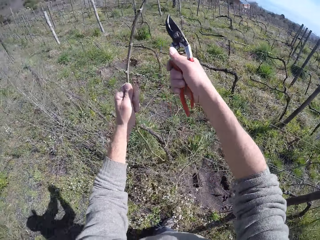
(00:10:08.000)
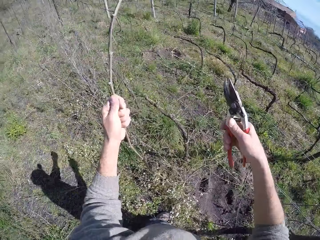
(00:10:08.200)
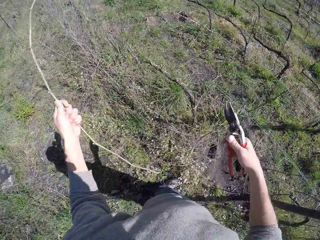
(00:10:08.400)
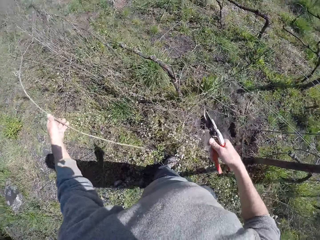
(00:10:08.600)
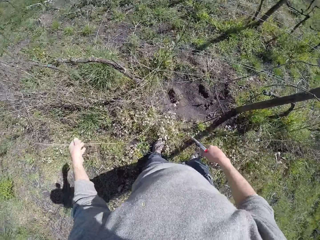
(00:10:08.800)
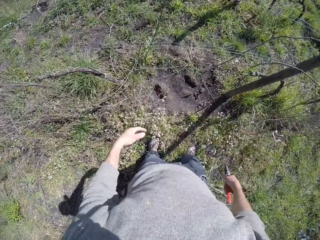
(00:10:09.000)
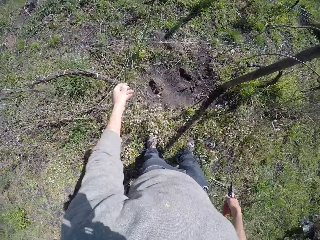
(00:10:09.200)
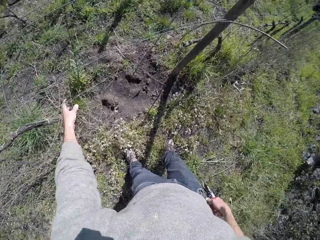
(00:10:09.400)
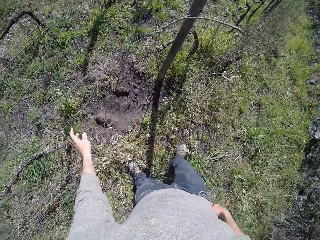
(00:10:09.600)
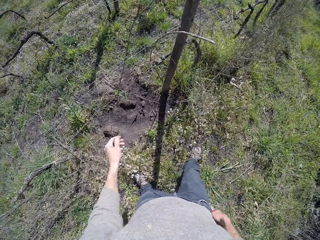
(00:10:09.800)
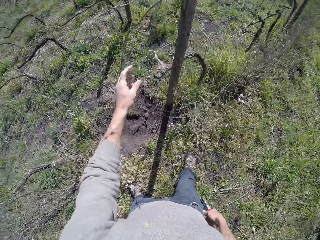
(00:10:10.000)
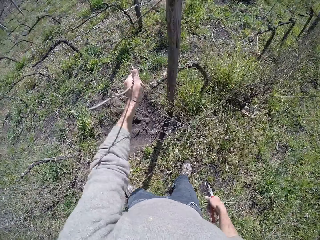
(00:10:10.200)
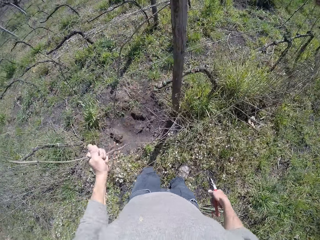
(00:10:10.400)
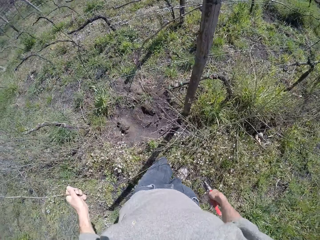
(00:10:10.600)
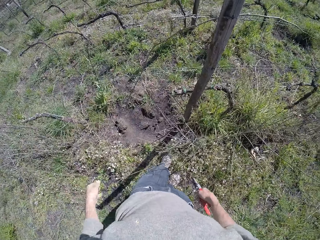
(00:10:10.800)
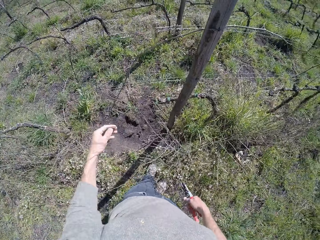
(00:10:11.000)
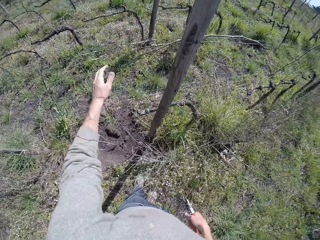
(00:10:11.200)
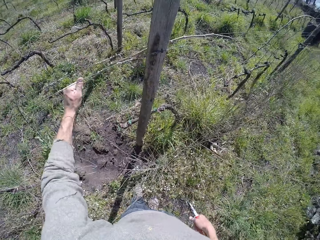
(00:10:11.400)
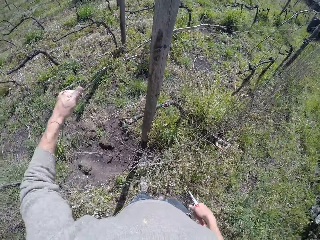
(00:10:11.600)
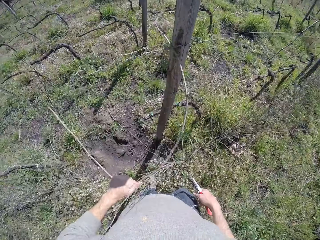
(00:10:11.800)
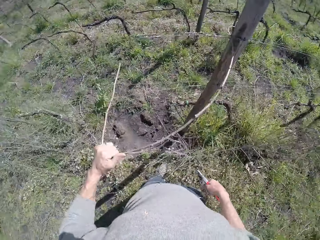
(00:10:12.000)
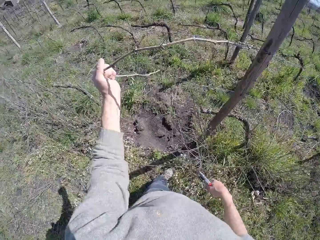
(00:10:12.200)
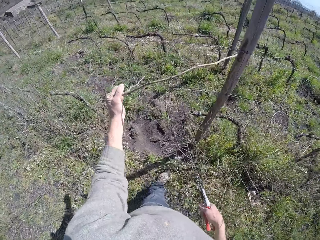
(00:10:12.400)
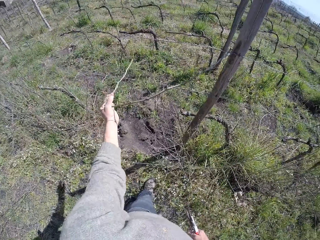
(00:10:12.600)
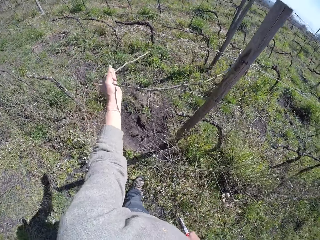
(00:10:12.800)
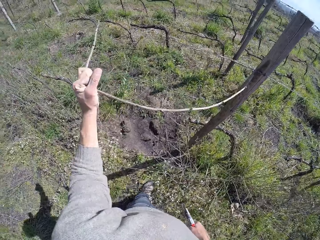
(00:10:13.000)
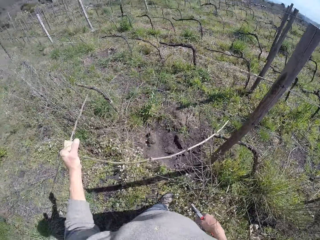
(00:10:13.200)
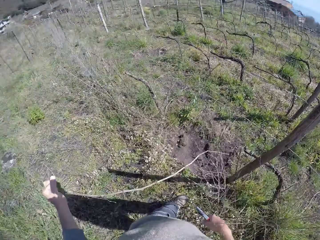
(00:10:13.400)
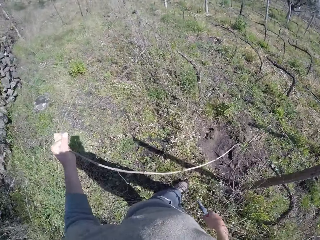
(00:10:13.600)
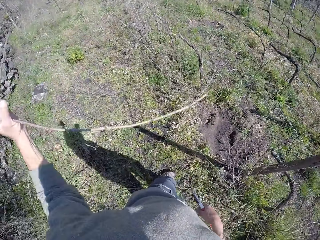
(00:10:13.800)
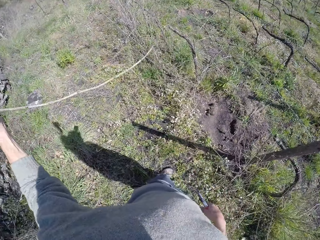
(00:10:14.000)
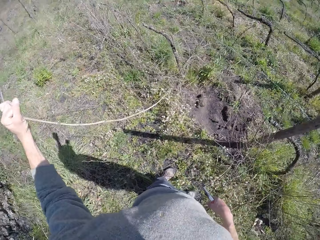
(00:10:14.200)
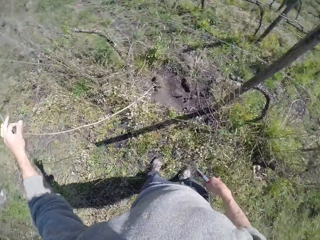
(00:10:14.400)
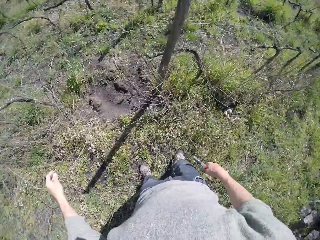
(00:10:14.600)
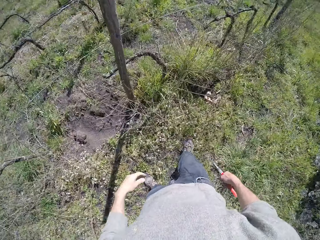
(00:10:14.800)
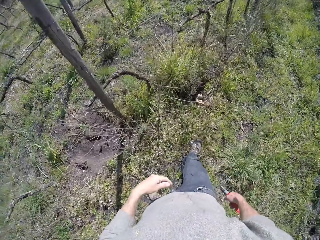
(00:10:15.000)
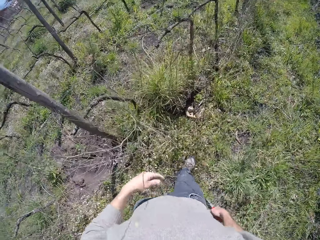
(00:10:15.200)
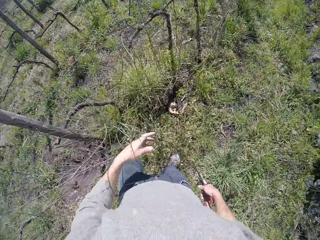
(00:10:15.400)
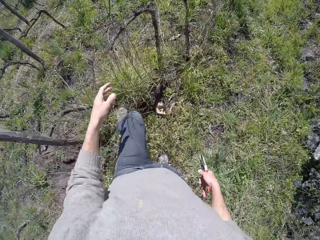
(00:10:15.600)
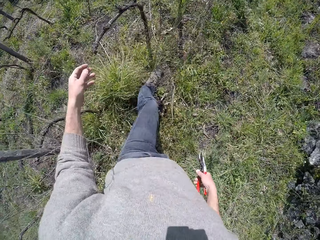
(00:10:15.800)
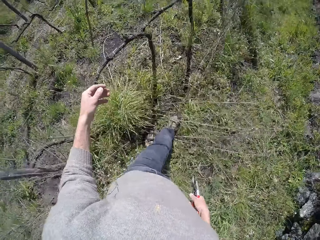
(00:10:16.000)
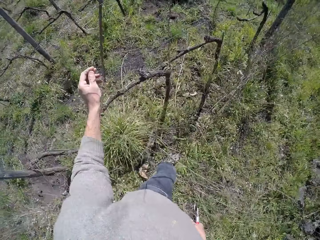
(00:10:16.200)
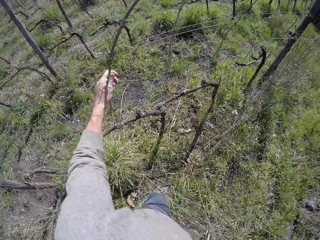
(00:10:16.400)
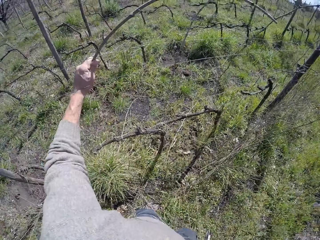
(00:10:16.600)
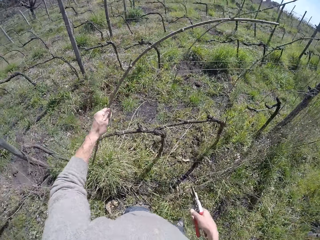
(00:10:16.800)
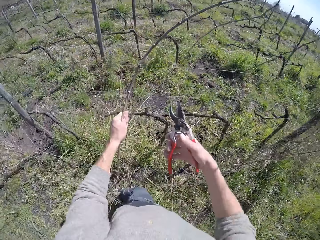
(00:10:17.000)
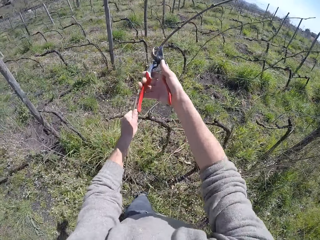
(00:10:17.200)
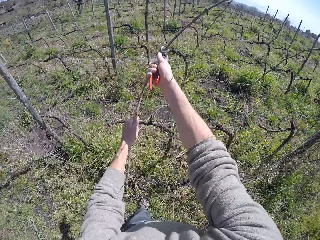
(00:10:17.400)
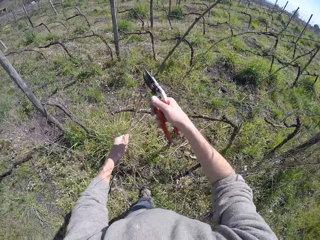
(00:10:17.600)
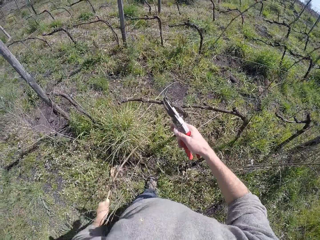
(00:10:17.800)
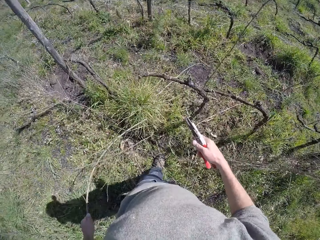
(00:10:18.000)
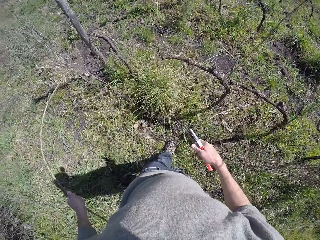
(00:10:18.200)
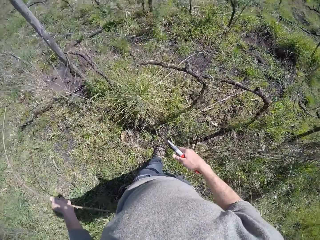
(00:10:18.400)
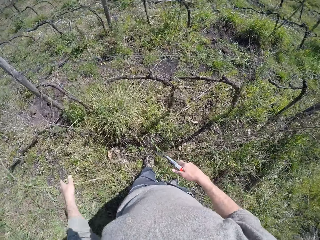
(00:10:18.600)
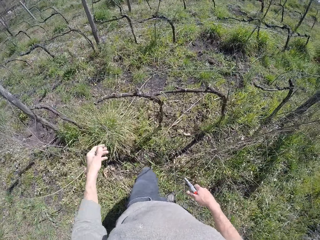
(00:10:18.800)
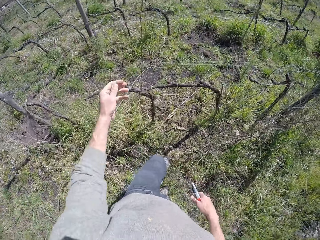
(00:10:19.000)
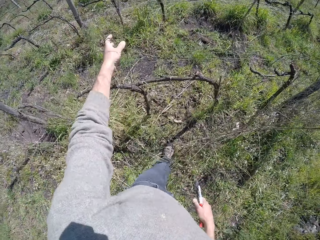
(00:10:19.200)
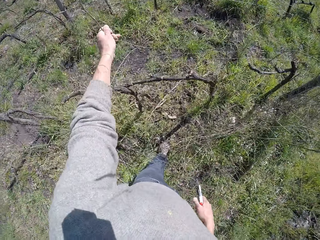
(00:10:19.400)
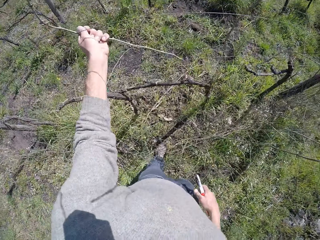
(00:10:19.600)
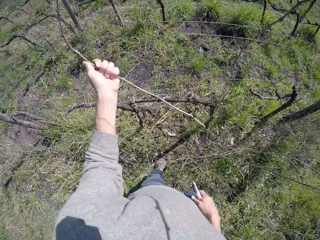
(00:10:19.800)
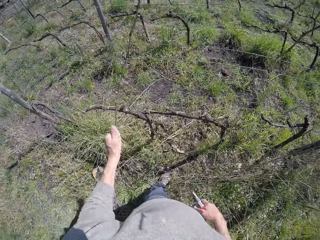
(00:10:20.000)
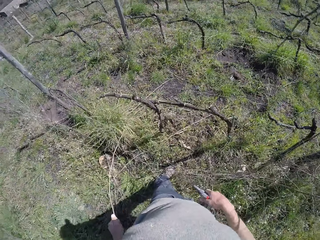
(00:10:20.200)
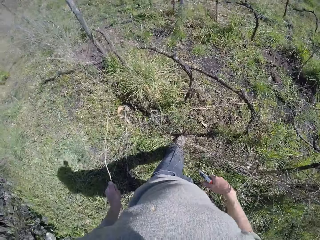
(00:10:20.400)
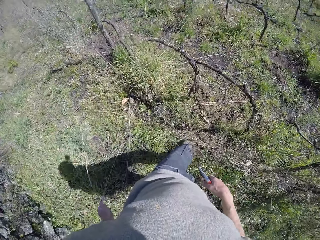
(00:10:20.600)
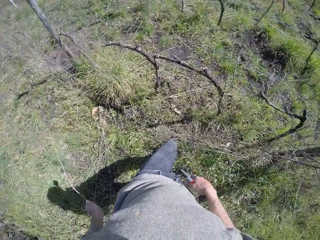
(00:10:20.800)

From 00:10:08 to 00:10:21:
The camera wearer cuts a wire on the twig with the bypass pruner in his right hand. He drops the twig in his left hand. He grabs a twig with his left hand. He drops the twig in his left hand. He pulls out a twig from a wired pole with his left hand. He drops the twig in his left hand. He walks around. He grabs a twig with his left hand. He pulls the wood. He cuts the twig with the bypass pruner in his right hand. He drops the twig in his left hand. He grabs a twig with his left hand.

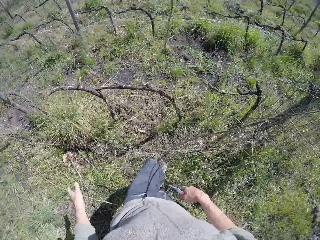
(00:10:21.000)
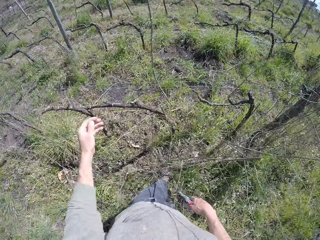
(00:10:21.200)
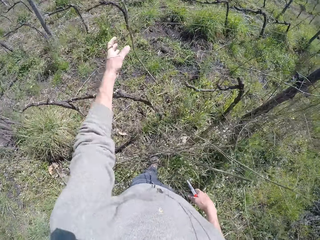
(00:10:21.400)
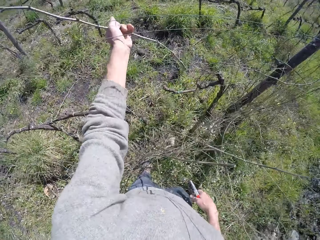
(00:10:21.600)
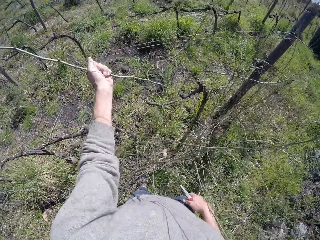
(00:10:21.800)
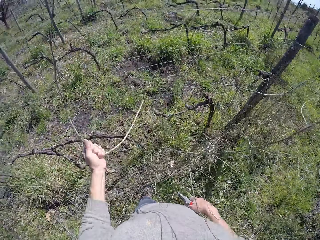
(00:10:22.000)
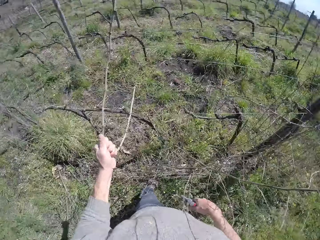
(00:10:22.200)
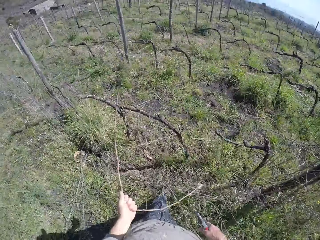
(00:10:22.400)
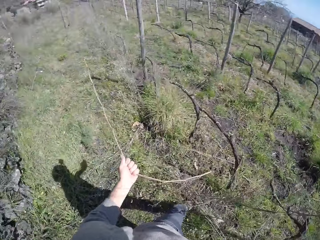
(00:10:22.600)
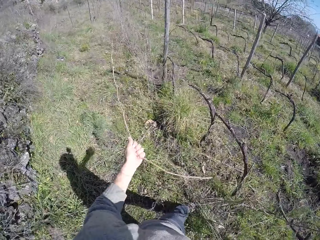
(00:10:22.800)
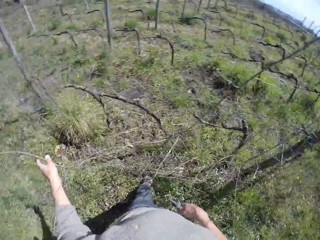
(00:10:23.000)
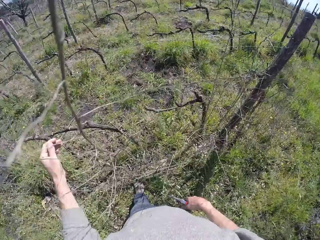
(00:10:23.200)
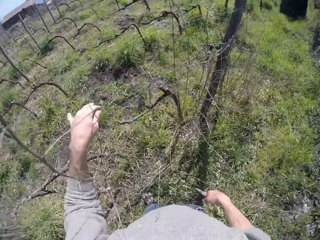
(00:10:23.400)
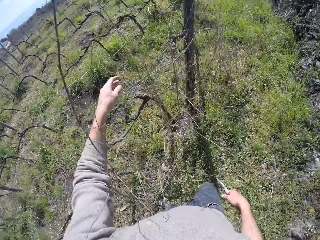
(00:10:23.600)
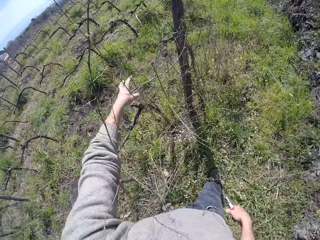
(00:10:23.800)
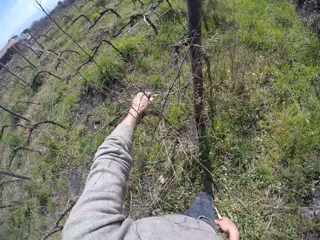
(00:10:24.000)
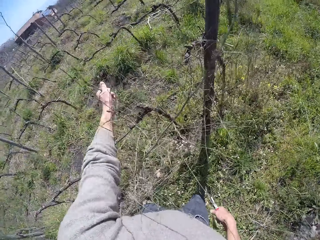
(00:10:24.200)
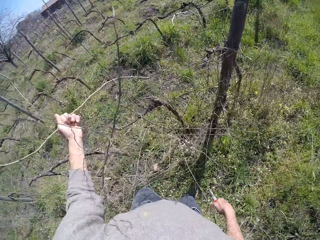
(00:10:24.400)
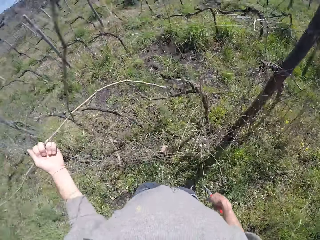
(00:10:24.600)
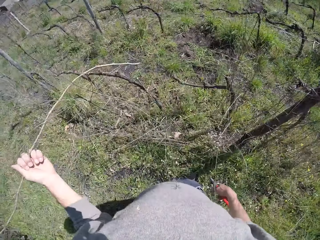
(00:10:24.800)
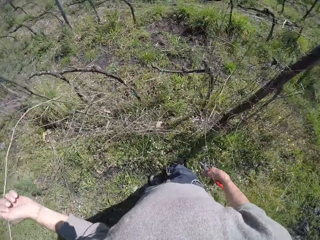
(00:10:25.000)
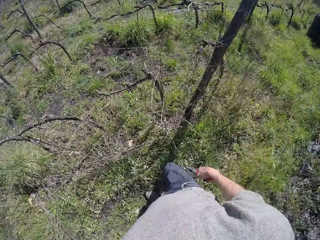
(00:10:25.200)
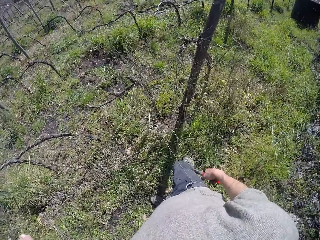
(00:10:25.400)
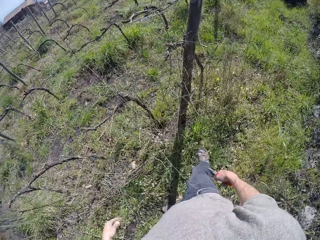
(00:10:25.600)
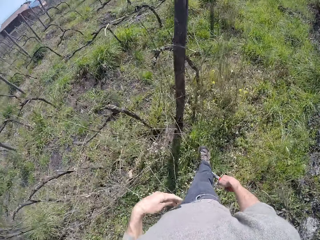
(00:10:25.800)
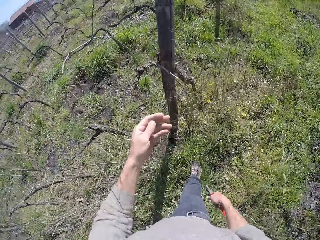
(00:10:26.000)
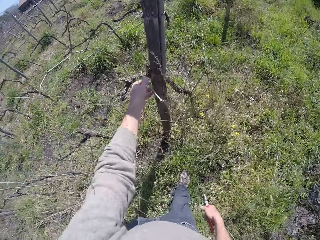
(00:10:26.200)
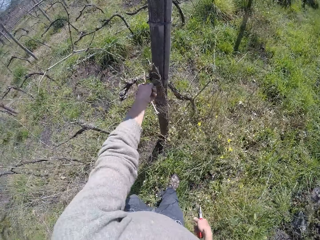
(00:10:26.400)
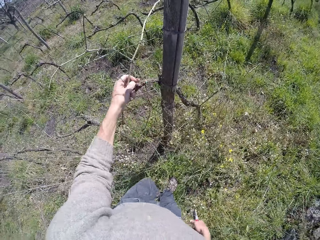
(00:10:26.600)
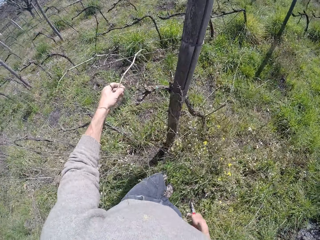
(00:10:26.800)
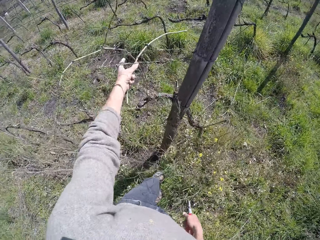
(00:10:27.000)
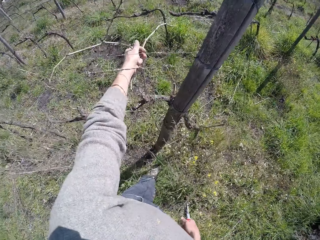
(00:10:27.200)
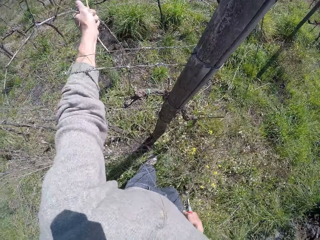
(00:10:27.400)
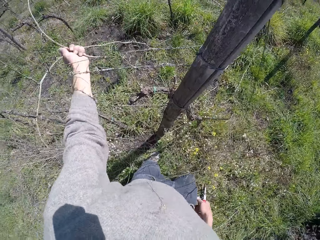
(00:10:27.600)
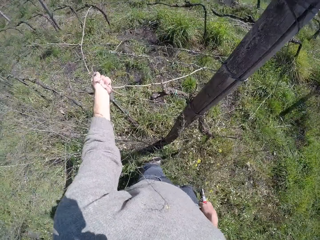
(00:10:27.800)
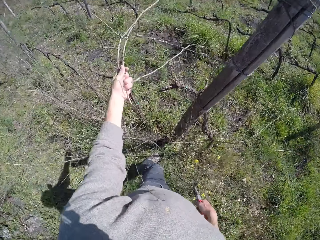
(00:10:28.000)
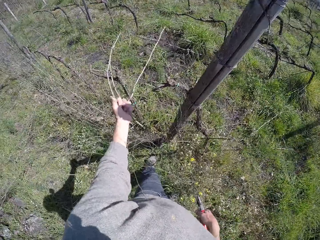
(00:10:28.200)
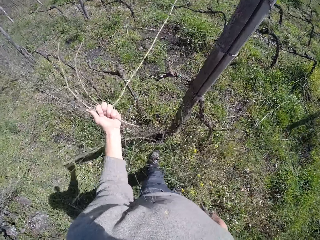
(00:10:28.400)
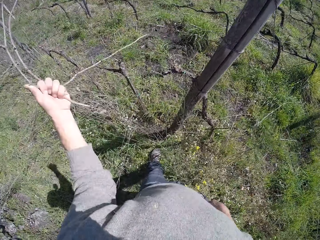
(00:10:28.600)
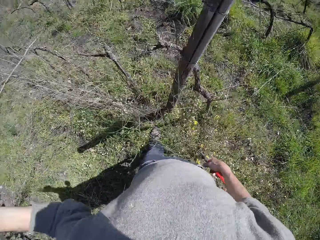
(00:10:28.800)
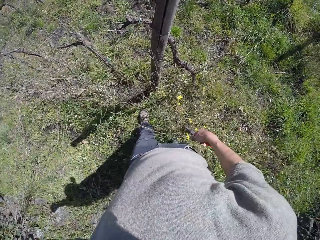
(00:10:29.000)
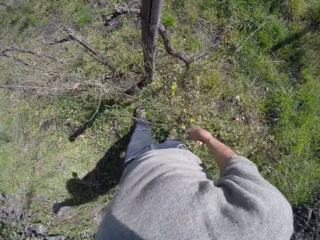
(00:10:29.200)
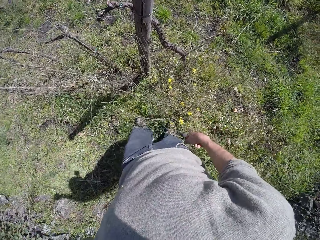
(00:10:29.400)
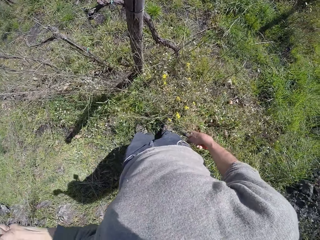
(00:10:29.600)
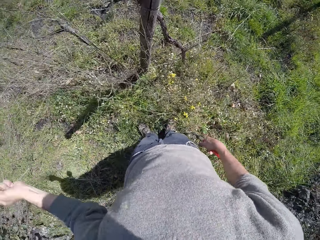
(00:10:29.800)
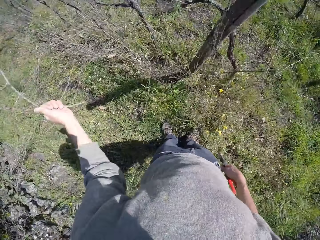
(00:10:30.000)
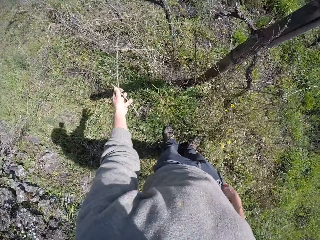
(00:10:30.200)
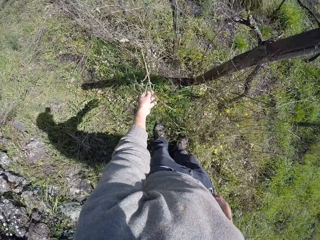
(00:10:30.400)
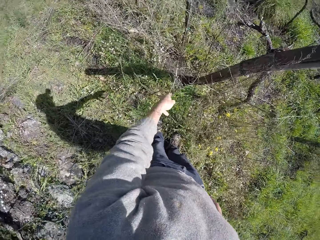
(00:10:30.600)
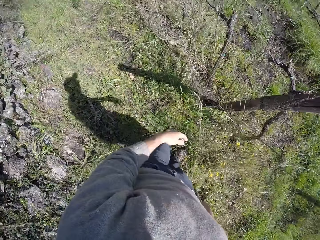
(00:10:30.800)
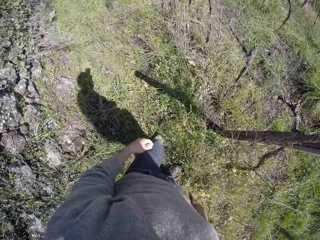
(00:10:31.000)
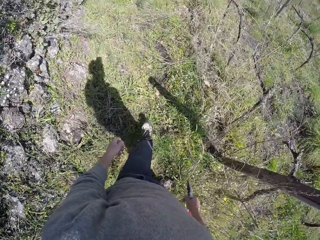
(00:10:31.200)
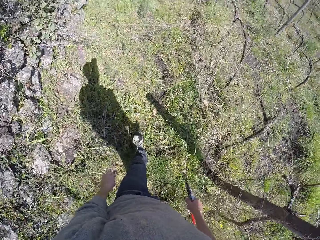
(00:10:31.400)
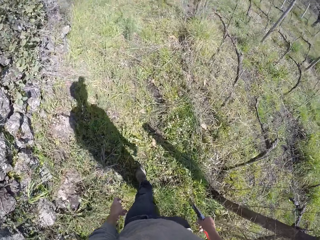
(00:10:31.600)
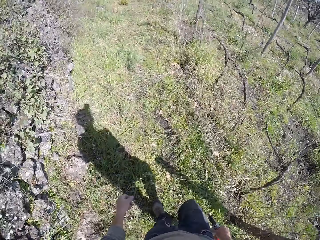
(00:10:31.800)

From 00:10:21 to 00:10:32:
The camera wearer drops the twig in his left hand. He pulls out a twig with his left hand. He drops the twig in his left hand. He grabs a twig with his left hand. He pulls the wood. He drops the wood. He grabs a twig with his left hand. He grabs a twig with his left hand again. He pulls out the twigs with his left hand and drops the twigs in his left hand.
